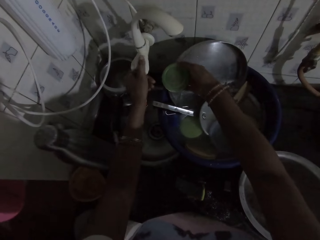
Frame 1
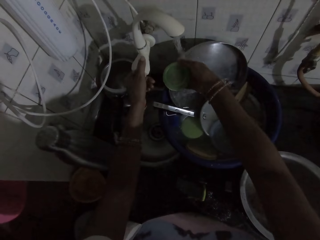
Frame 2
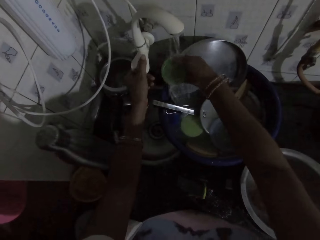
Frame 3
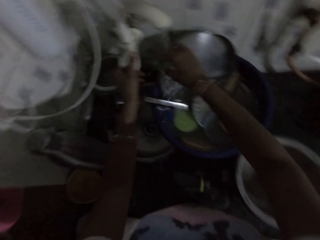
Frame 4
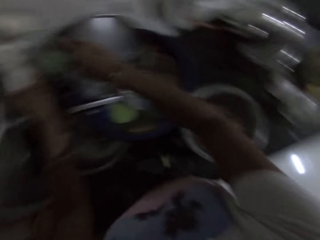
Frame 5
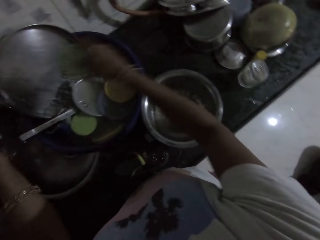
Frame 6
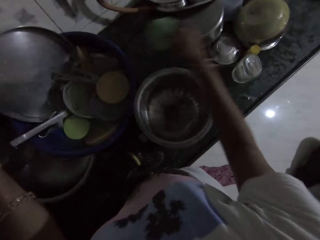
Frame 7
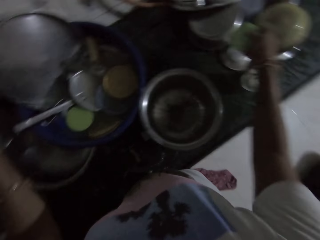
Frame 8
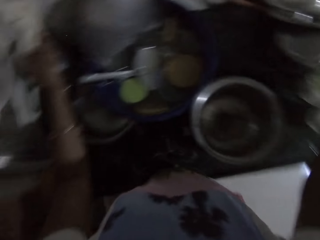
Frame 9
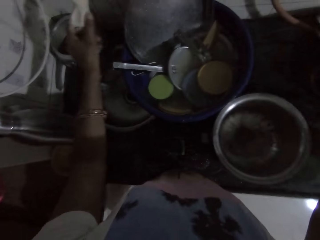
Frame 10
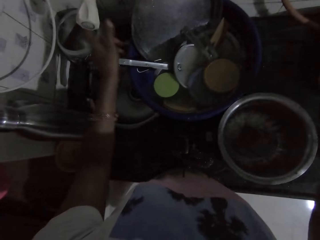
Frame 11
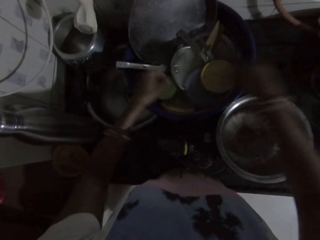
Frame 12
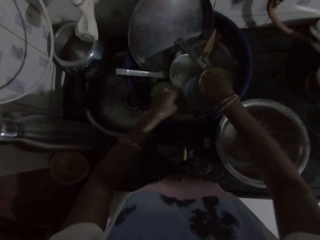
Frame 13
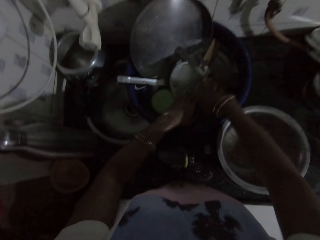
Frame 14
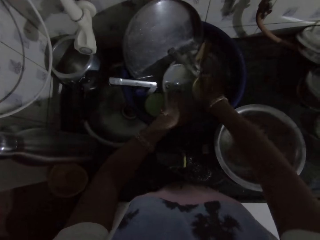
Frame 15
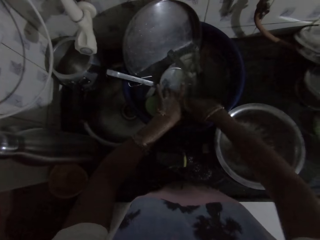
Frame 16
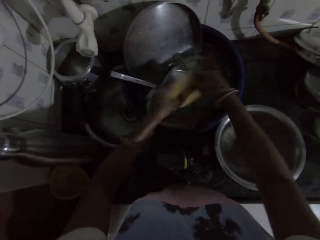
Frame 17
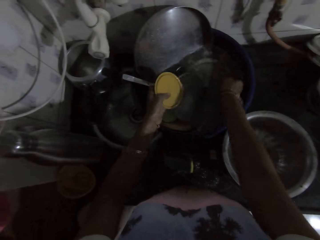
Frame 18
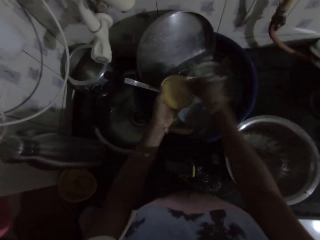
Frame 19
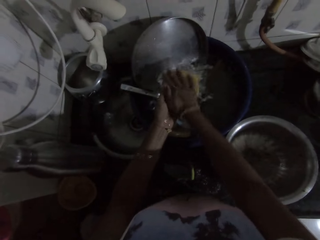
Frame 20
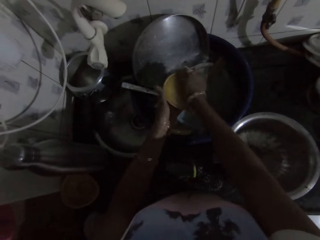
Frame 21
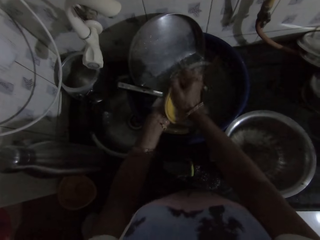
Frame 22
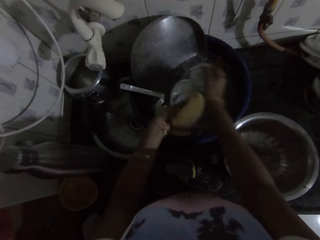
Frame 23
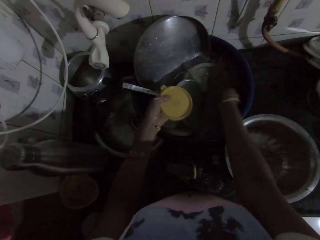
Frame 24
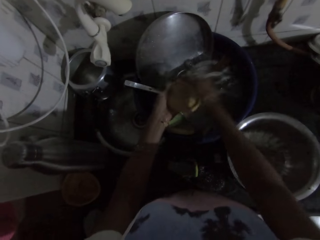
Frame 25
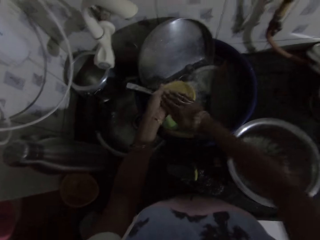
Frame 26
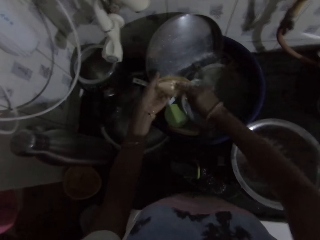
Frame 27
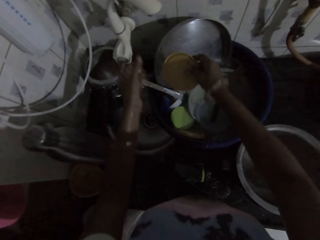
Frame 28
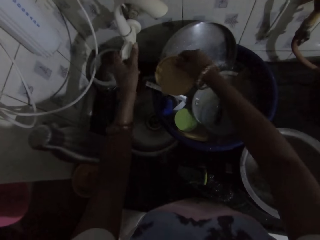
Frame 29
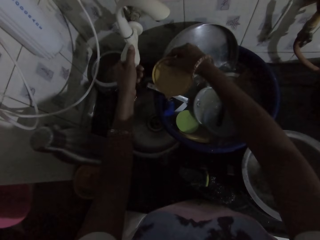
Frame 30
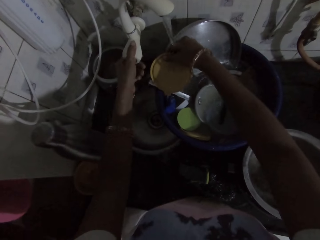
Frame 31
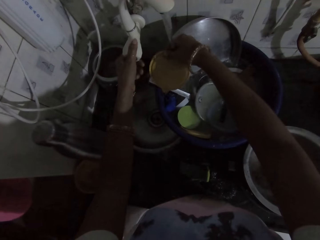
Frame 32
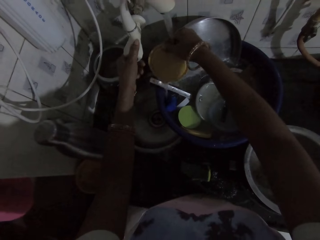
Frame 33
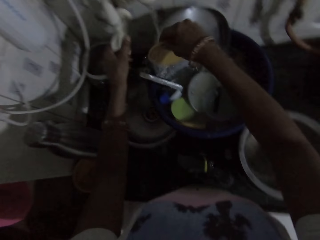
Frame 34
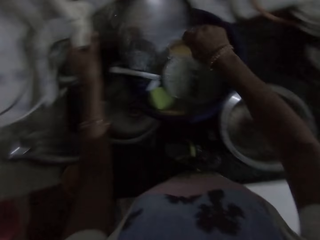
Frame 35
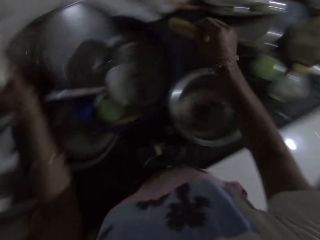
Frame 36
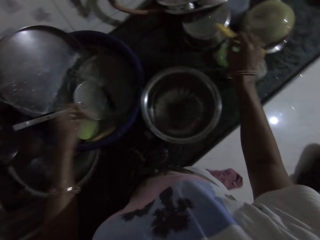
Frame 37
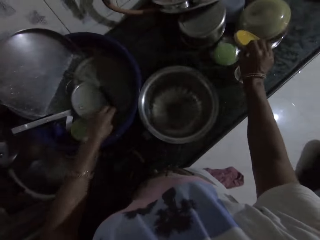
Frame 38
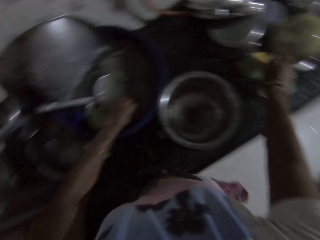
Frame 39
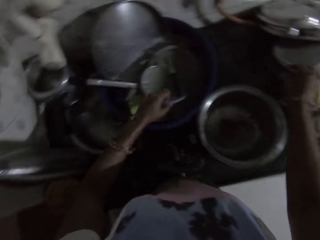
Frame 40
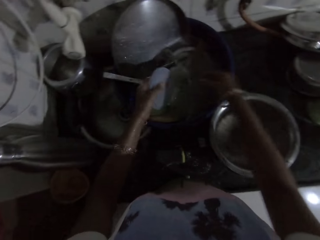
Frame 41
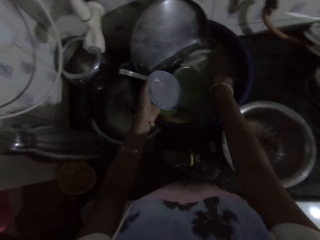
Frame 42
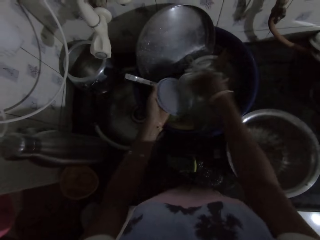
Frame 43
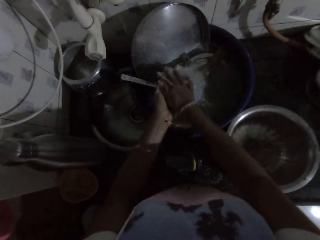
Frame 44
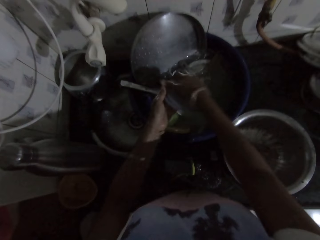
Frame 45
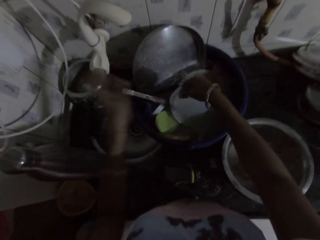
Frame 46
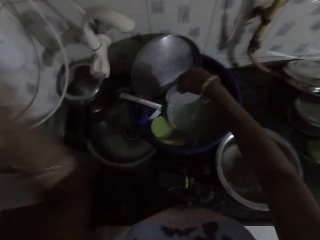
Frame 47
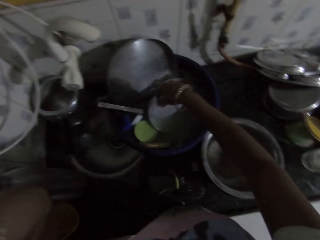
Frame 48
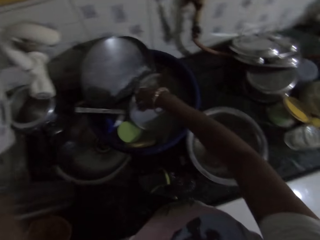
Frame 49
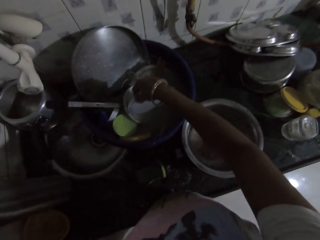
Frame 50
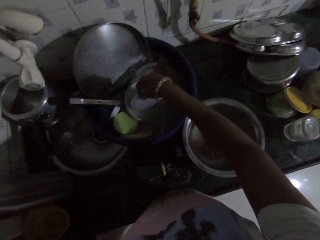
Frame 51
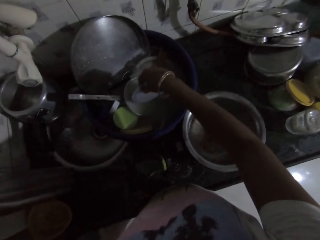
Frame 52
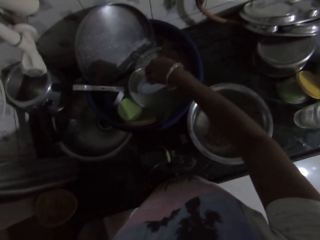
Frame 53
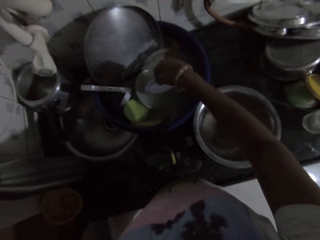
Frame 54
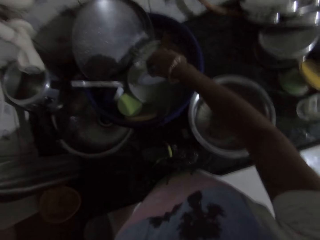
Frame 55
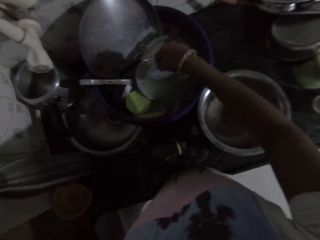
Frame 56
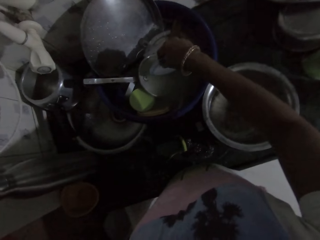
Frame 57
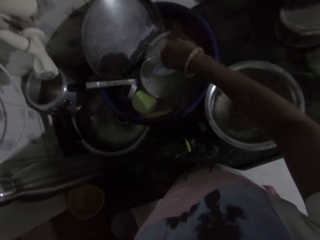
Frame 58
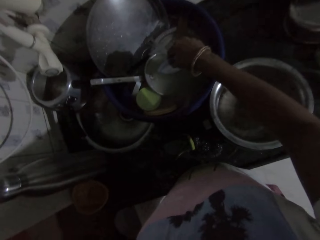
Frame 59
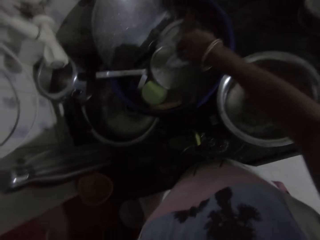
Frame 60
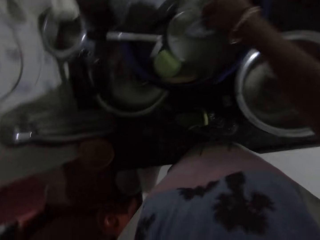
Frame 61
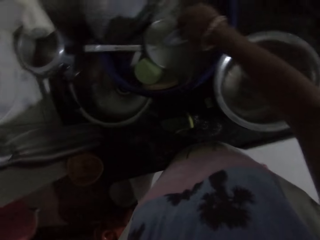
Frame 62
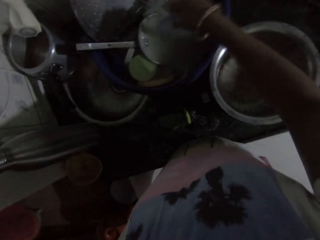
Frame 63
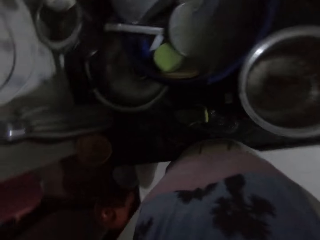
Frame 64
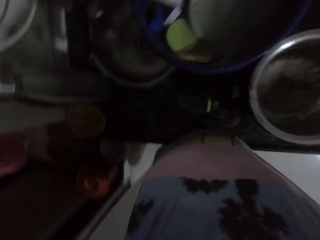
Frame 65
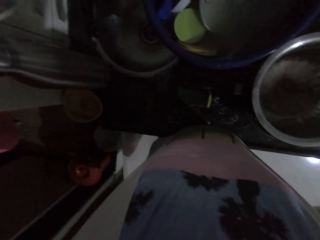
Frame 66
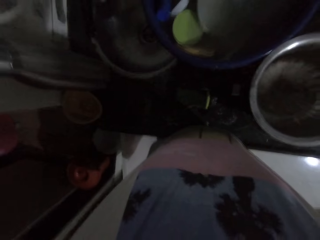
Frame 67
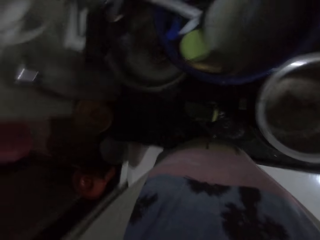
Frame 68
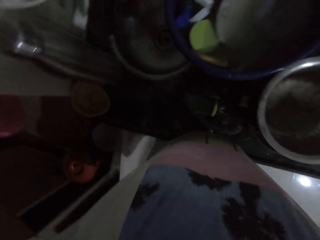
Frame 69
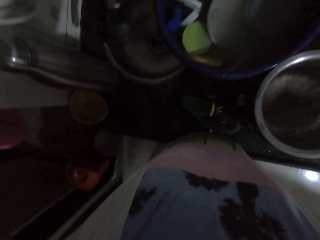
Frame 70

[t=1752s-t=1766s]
The camera wearer turns on the kitchen sink tap with her left hand. She places the plastic lid in her right hand under the kitchen sink tap. She places the plastic lid in her right hand on the kitchen countertop. She picks a plastic lid from the bowl on the kitchen countertop with both hands. She scoops water from the bowl on the kitchen countertop with her right hand. She rinses the plastic lid in her hand with both hands. She scoops water from the bowl on the kitchen countertop with her right hand. She rinses the plastic lid in her hand with both hands. She turns on the kitchen sink tap with her left hand. She places the plastic lid in her right hand under the kitchen sink tap. She places the plastic lid in her right hand on the kitchen countertop. She picks a plastic lid from the bowl on the kitchen countertop with her left hand. She scoops water from the bowl on the kitchen countertop with her right hand. She rinses the plastic lid in her hand with both hands. She raises her left hand towards her head.

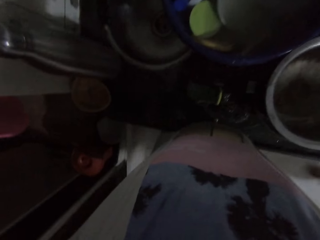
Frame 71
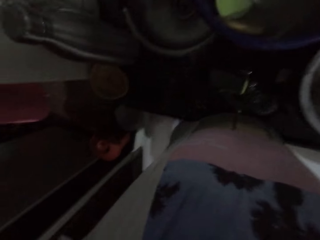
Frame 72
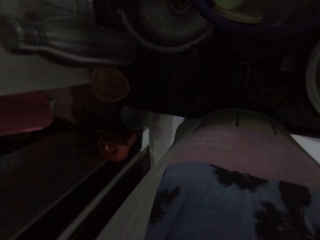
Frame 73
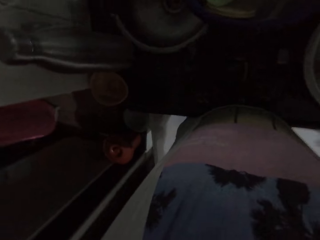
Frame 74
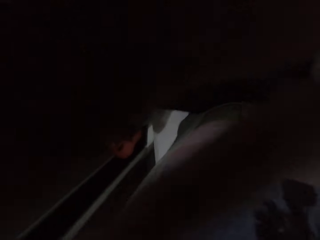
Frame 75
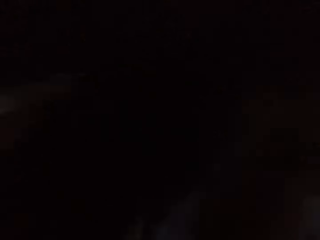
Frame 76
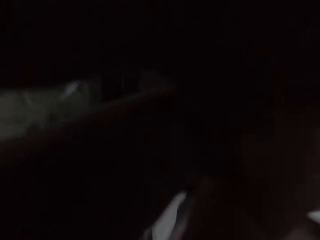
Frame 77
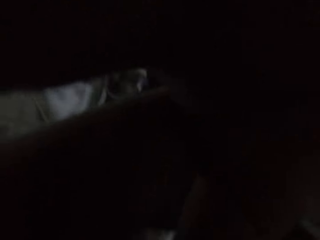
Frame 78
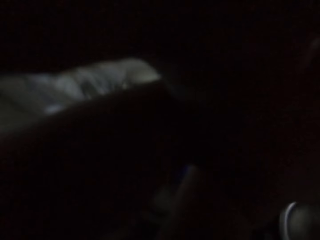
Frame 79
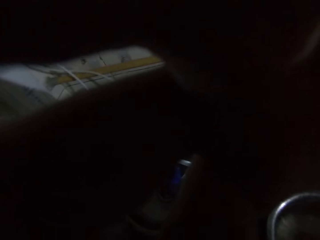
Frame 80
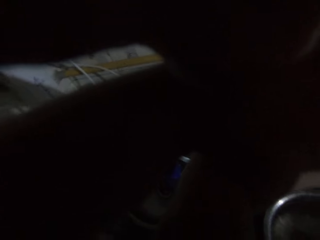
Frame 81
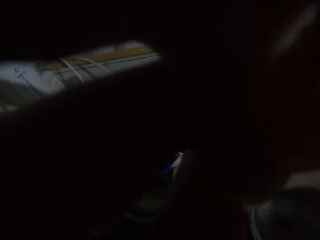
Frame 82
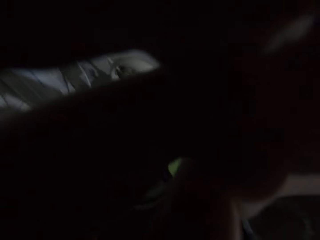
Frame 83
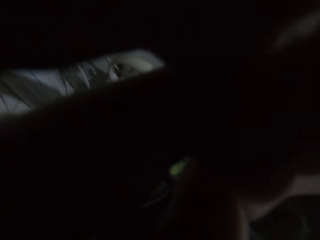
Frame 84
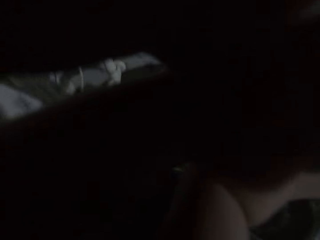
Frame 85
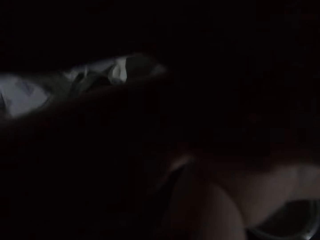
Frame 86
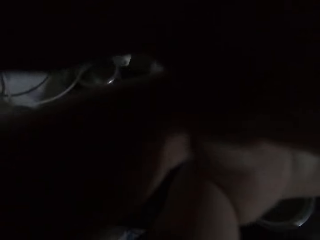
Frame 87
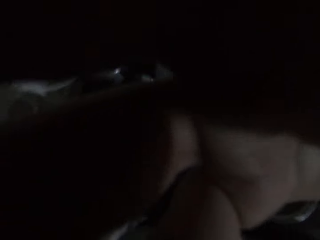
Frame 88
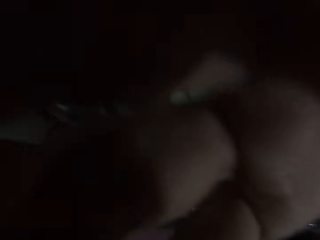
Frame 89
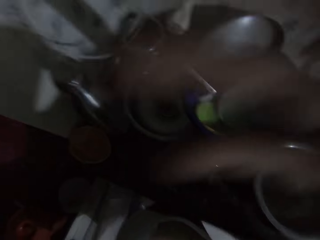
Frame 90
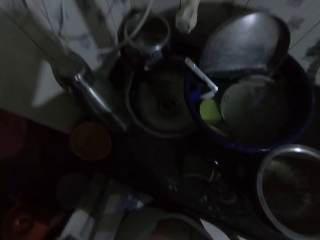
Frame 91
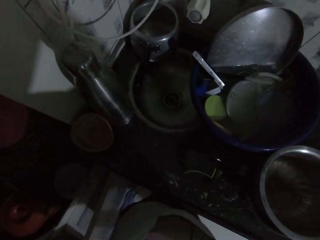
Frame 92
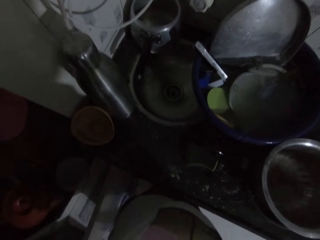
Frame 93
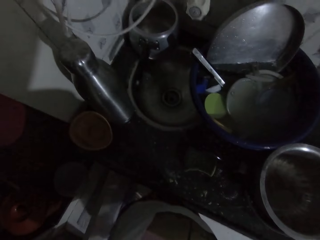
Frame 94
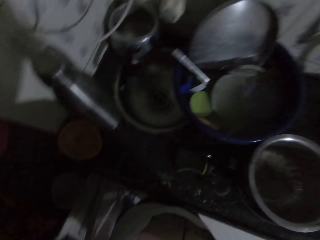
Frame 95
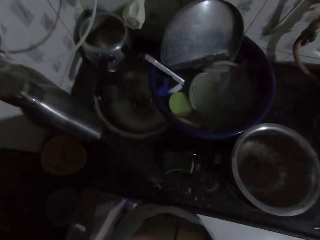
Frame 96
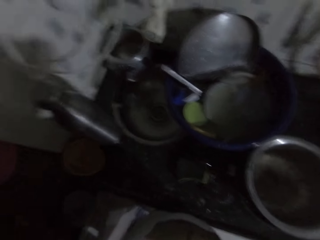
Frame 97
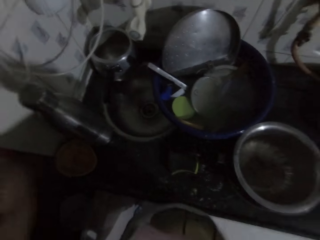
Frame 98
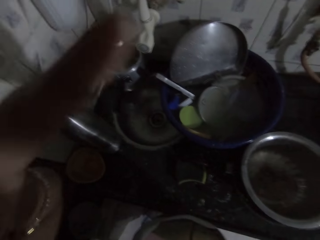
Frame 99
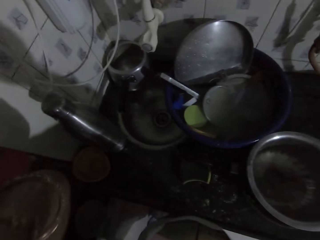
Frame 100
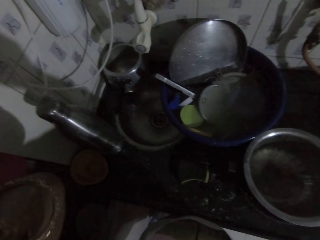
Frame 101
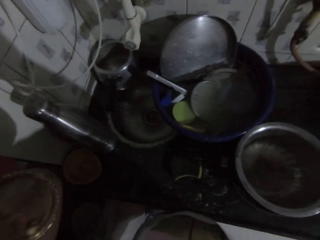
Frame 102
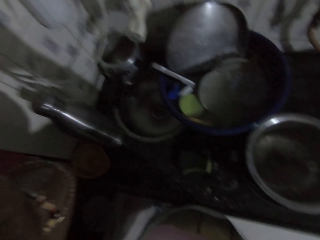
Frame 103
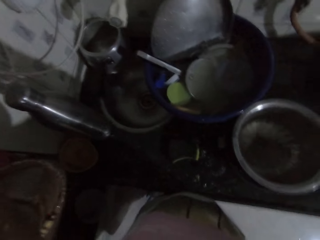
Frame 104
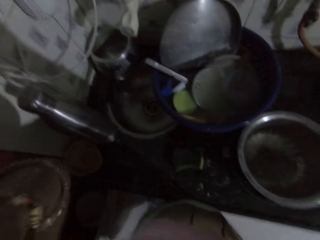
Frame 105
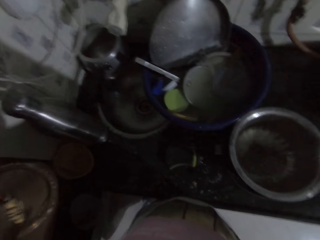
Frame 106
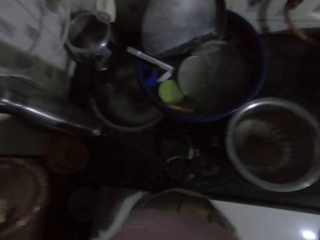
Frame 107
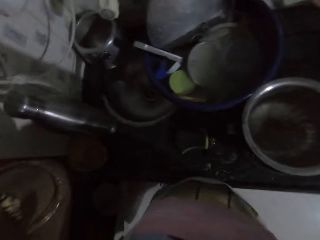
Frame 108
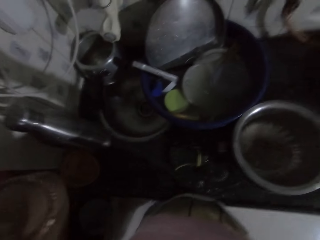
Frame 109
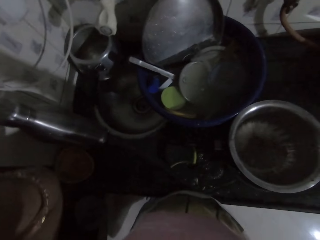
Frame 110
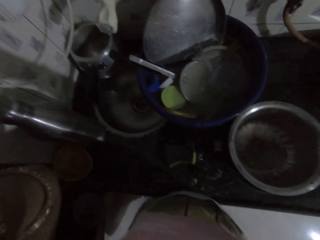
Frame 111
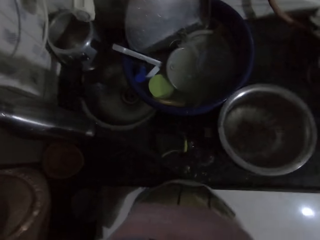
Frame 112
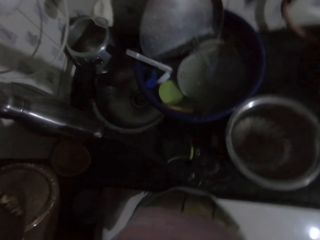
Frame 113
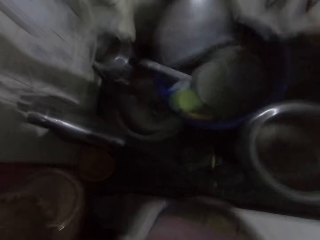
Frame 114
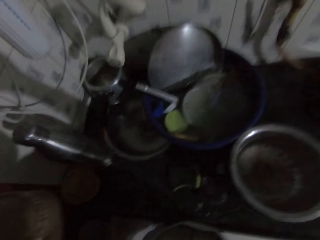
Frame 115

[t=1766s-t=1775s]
The camera wearer touches her camera with her right hand.
